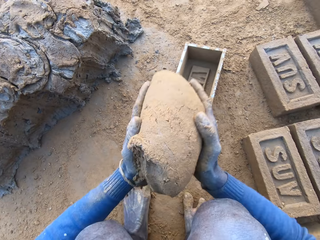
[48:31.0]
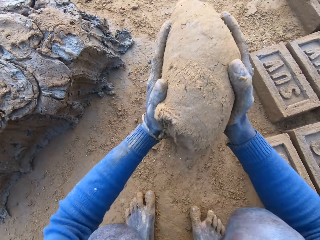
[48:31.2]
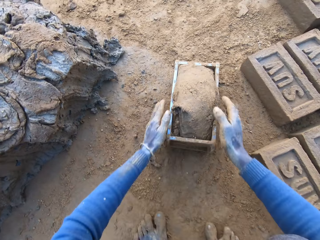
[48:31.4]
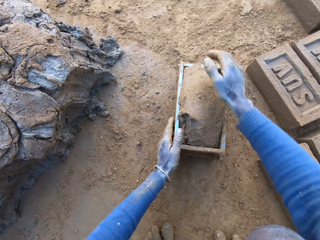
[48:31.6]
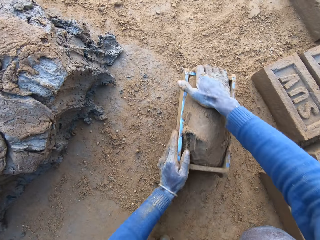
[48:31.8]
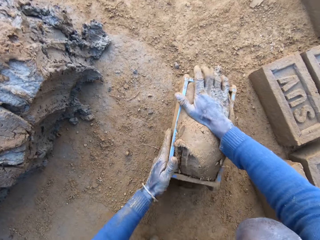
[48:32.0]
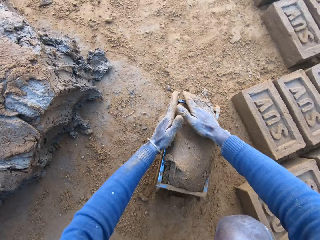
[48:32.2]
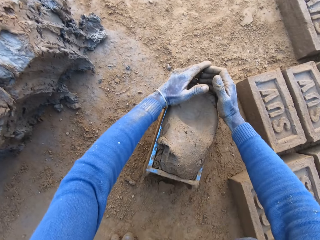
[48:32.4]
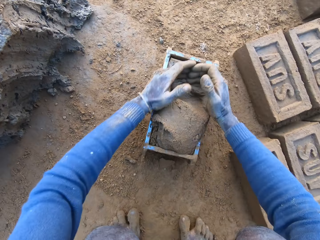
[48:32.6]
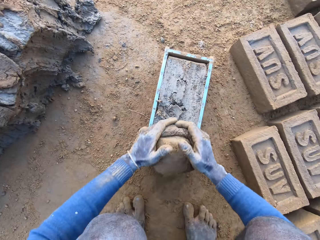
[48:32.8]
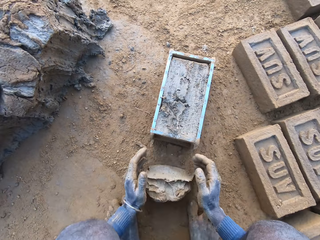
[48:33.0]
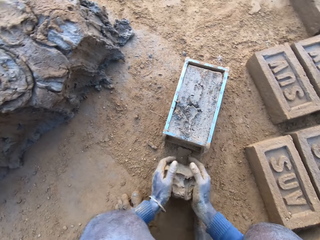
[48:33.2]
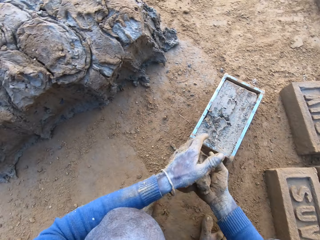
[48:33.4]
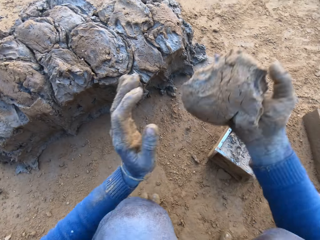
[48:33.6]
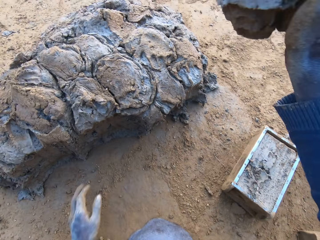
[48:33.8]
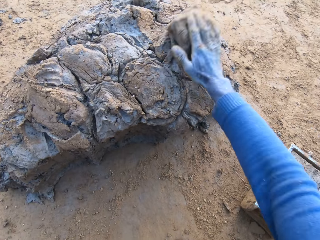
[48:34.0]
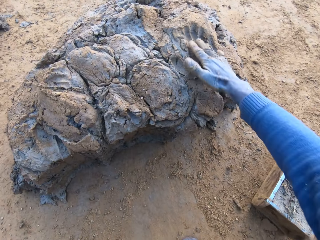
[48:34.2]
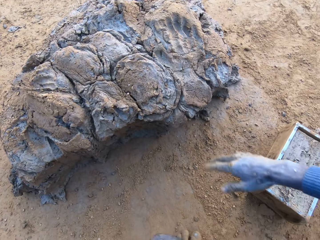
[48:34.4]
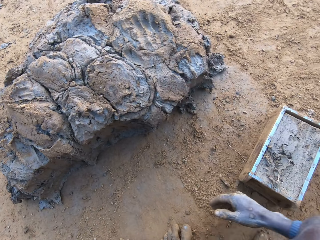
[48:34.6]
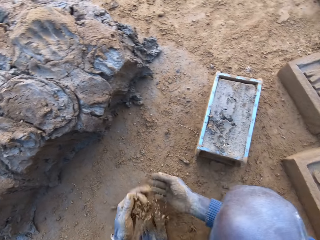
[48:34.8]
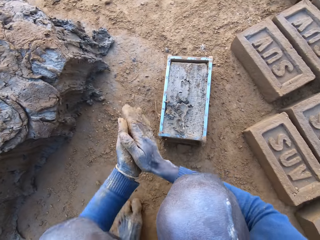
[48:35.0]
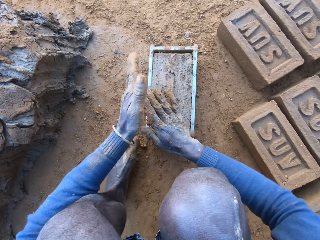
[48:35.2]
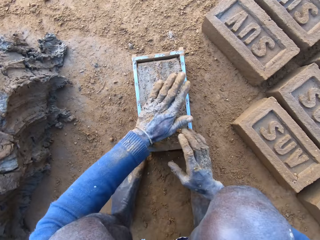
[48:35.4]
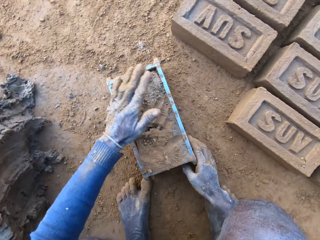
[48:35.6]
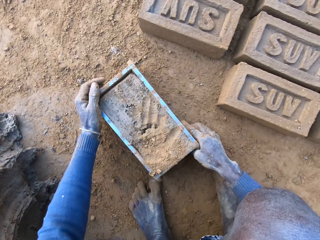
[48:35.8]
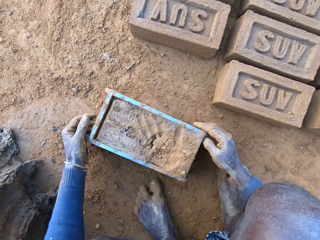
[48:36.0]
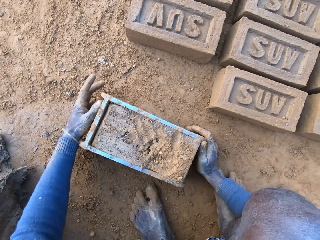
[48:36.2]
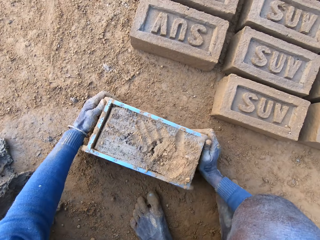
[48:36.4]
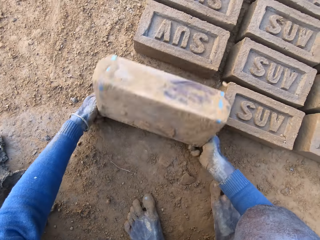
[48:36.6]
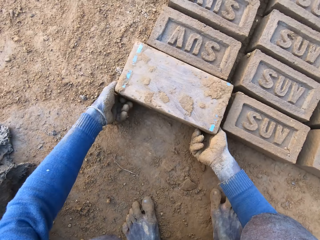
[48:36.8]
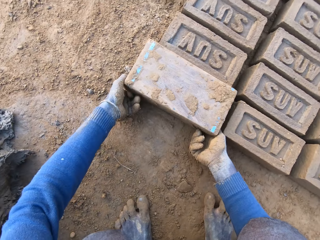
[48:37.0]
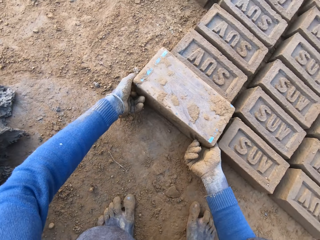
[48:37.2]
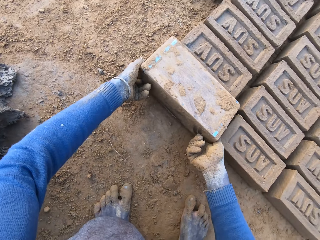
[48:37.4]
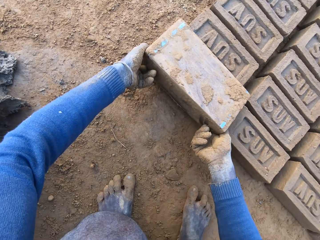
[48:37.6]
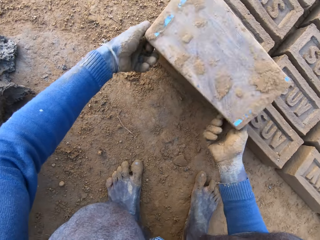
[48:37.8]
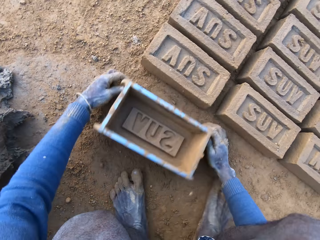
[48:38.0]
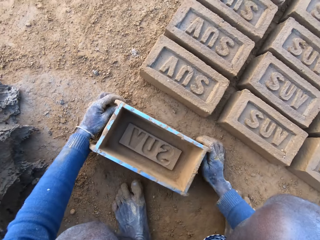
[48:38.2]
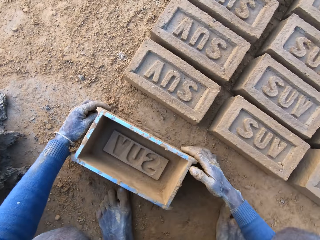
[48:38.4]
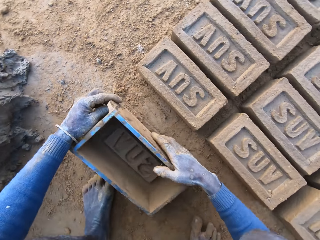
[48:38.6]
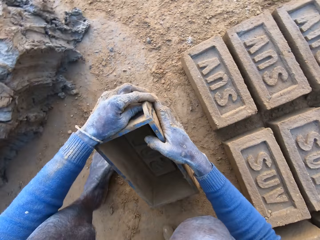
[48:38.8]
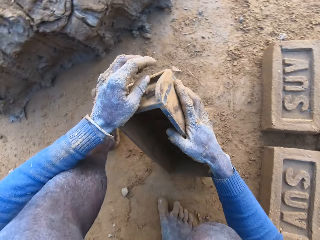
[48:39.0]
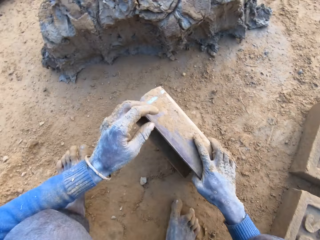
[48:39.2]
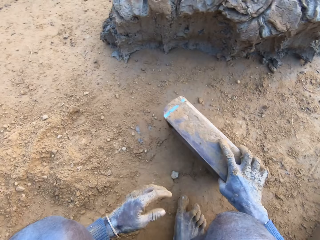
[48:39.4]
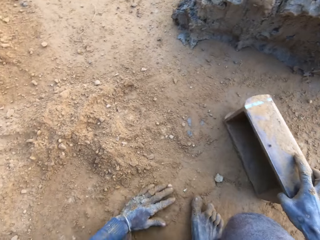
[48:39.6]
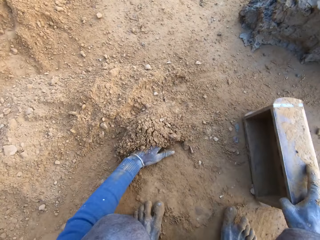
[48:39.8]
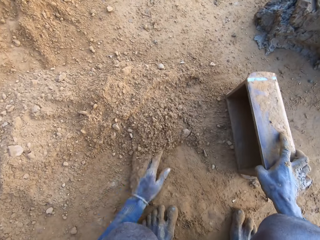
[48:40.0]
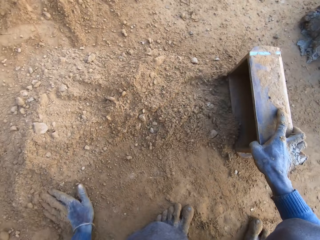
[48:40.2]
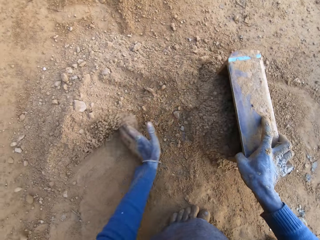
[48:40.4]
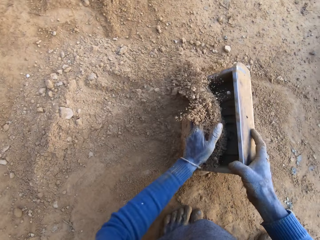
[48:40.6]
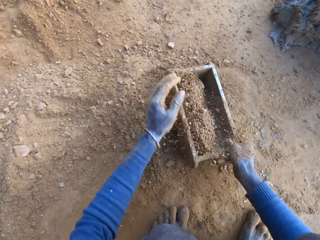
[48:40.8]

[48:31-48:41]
The camera wearer packs the mortar or clay on the ground with his hands. He drops the mortar inside the brick molder. He adjusts the mortar inside the brick molder. He removes the excess clay from the brick mould. He throws the mortar on the remaining mortar on the ground. He rubs his hands with some sand and rubs sand on the surface of the mortar inside the brick molder. He holds the brick mould. He pours out the brick on the ground out of the brick molder. He puts the brick mould upside down. He holds the brick mould.

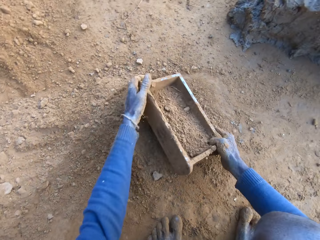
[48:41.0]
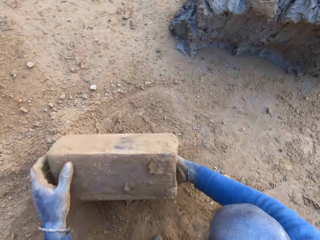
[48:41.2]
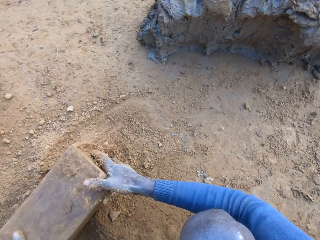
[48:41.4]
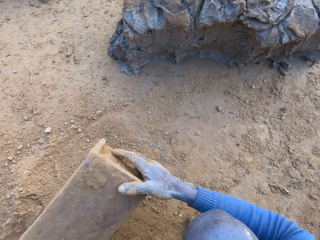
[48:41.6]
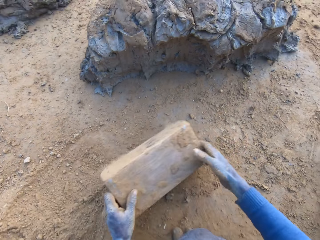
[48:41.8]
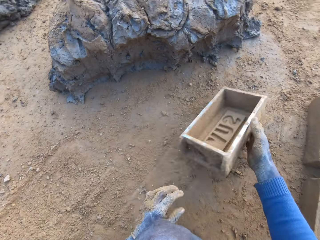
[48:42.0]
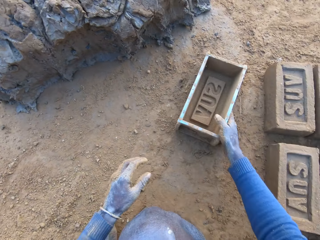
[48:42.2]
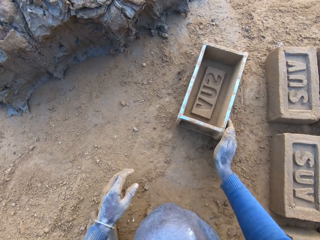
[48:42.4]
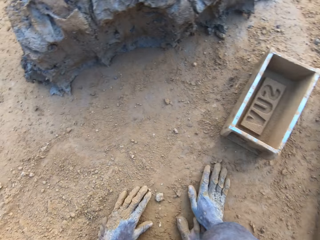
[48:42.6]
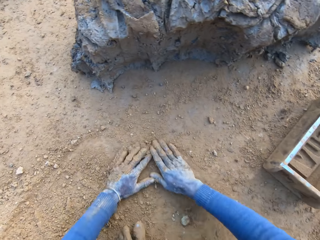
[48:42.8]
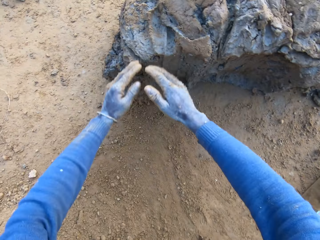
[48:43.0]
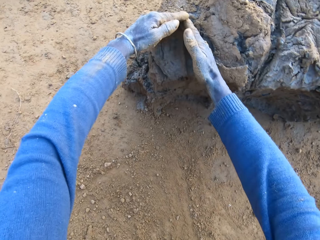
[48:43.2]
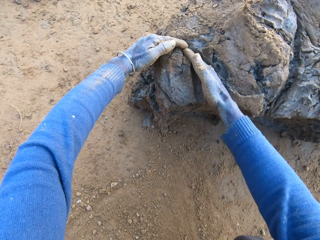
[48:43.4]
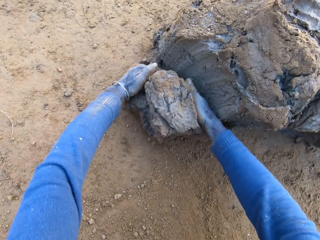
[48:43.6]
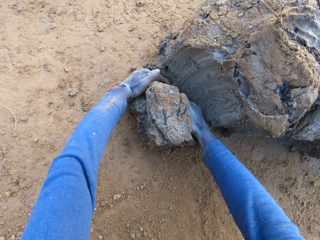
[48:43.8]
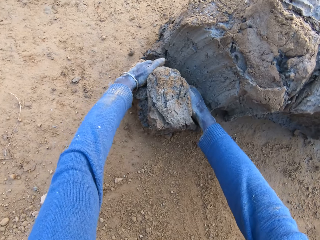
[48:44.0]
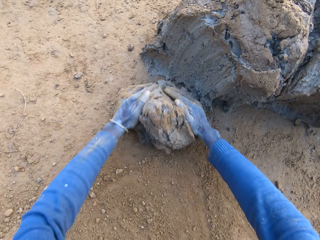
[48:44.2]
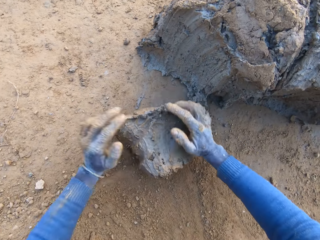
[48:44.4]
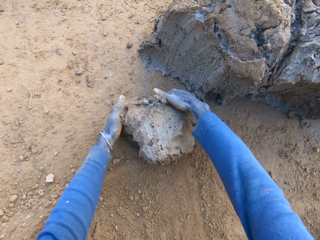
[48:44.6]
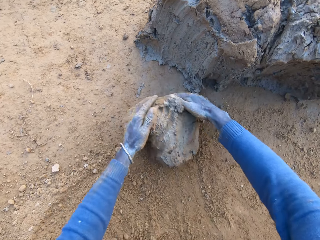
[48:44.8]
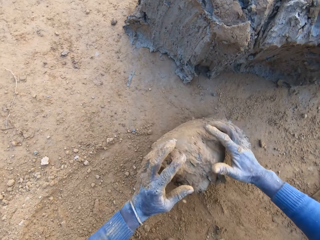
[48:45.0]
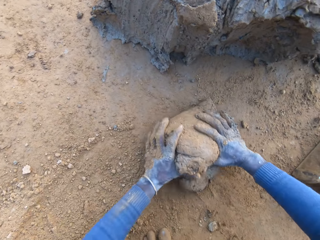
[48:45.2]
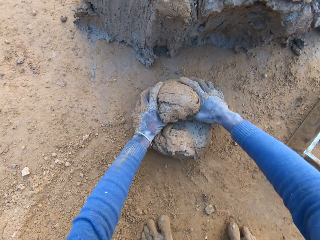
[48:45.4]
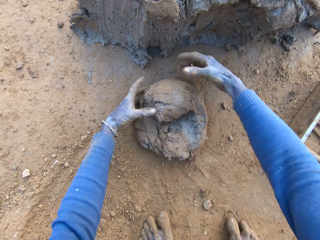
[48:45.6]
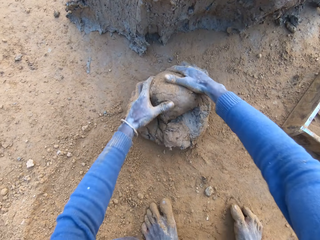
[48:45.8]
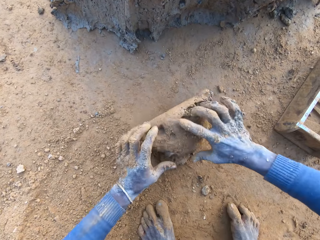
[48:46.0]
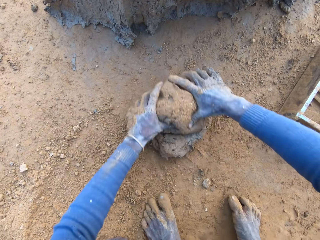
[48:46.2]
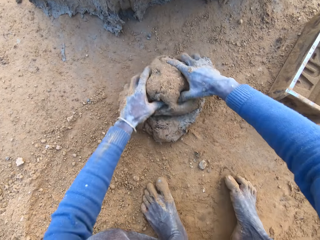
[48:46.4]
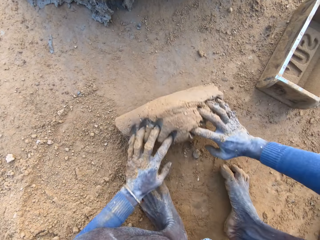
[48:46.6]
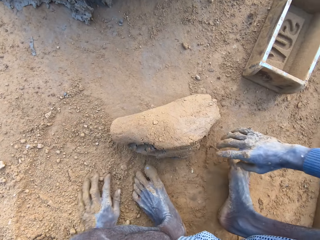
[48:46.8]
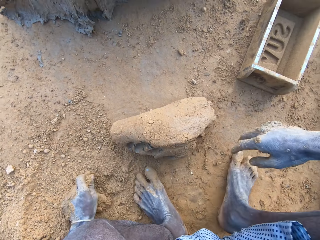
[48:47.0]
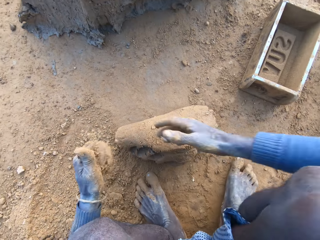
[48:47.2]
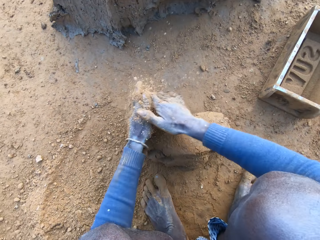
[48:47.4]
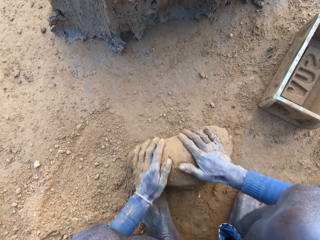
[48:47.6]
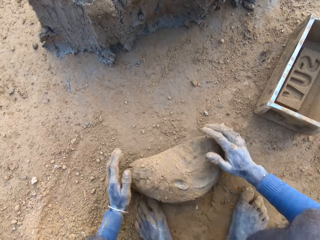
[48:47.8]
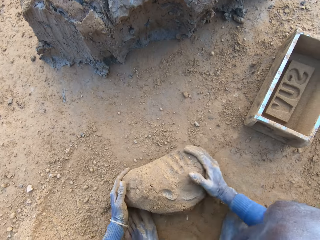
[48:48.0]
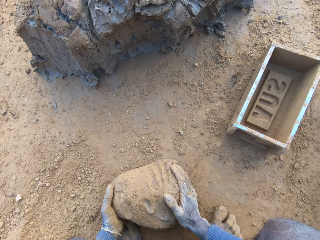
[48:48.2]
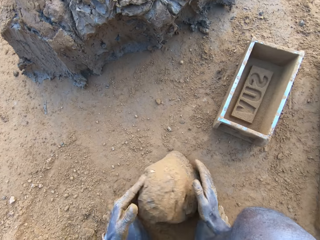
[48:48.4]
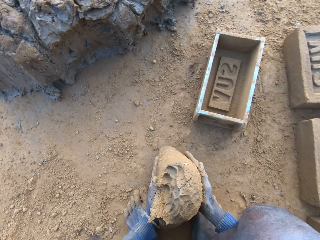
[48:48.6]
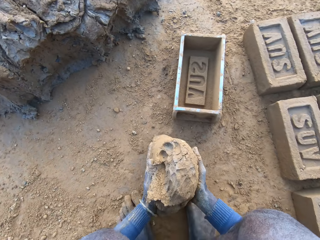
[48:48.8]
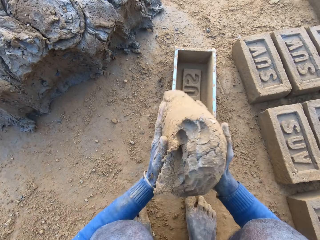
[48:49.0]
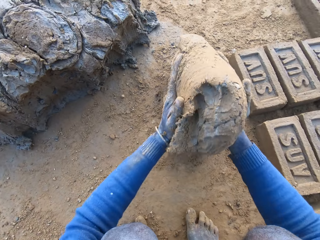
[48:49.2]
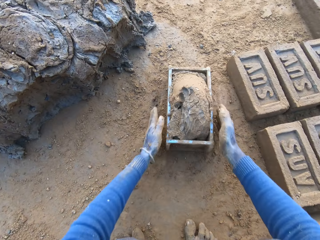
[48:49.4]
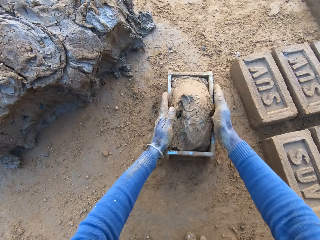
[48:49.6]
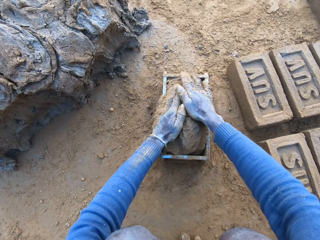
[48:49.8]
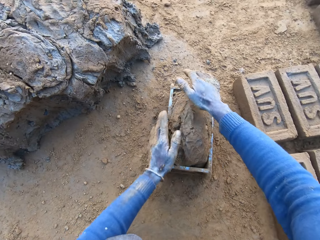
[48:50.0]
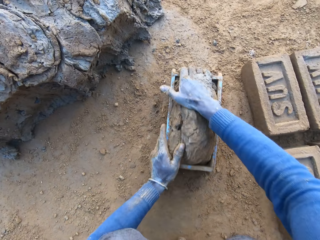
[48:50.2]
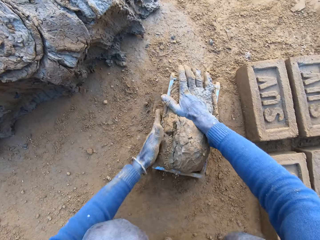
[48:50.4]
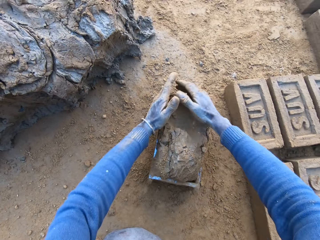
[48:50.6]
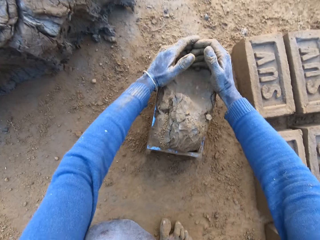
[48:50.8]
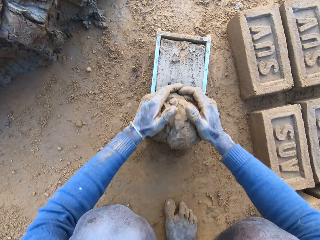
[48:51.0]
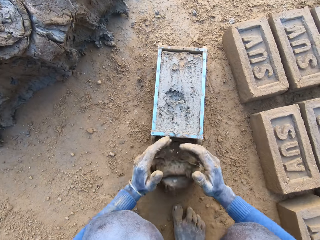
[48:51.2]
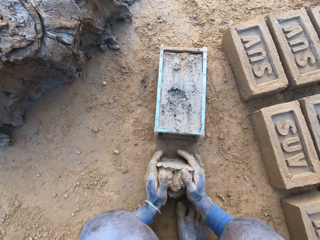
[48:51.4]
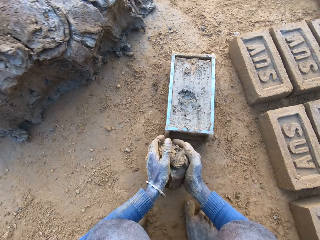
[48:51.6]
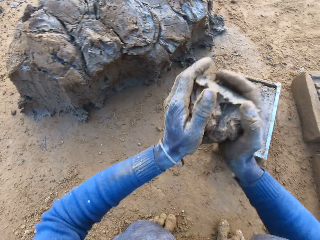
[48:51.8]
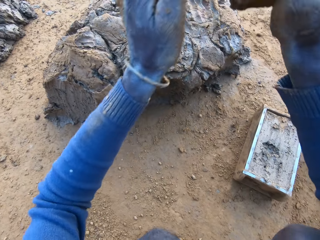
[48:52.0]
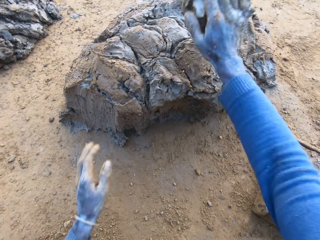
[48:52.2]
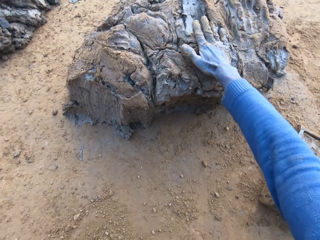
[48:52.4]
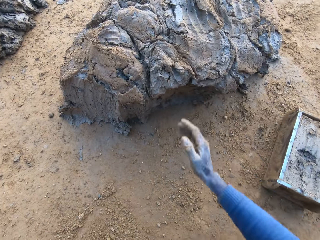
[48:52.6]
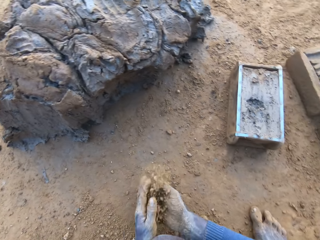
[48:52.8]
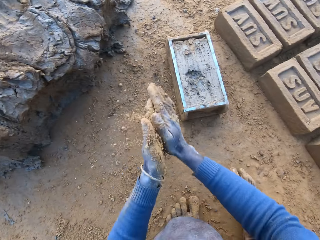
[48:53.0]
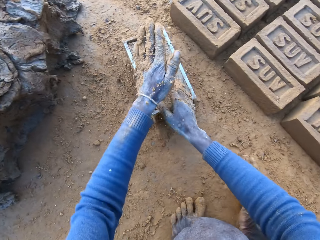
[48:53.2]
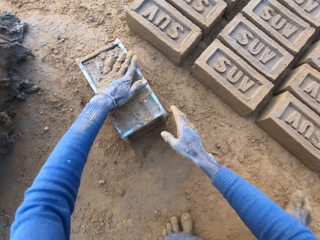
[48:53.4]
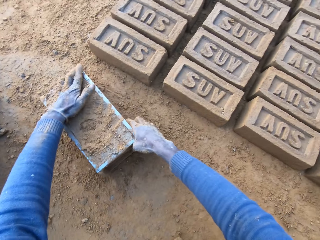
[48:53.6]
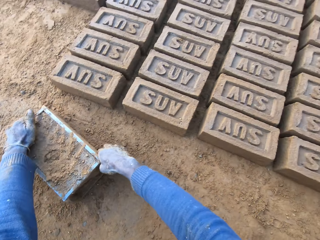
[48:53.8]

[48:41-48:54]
The camera wearer packs some sand with a brick molder. He puts the soil in the brick mould. He pours out the sand in the brick molder on the ground. He throws the brick molder on one side with his hands. He puts the brick mould on the ground. He rubs his hands on the ground. He scoops some mortar or clay with his hands. He rolls the clay on the ground. He adjusts the mortar on the ground. He rubs his hands with sand. He packs the mortar on the ground with his hands. He drops the mortar inside the brick molder. He adjusts the mortar inside the brick molder. He removes the excess clay from the brick mould. He throws the mortar on the remaining mortar on the ground. He rubs his hands with sand and rubs sand on the surface of the mortar inside the brick molder.
